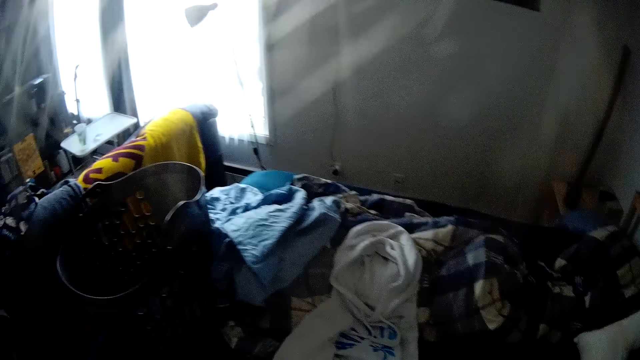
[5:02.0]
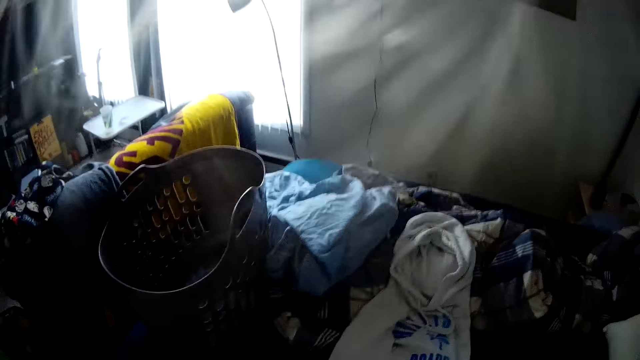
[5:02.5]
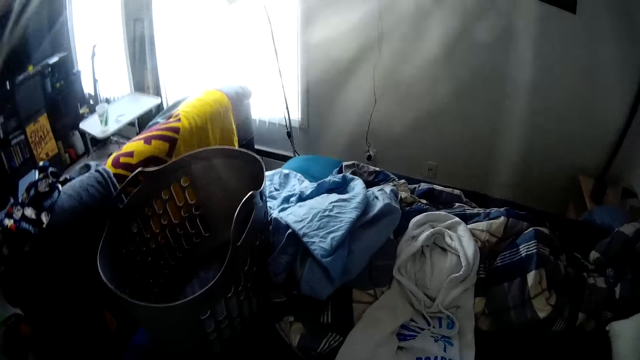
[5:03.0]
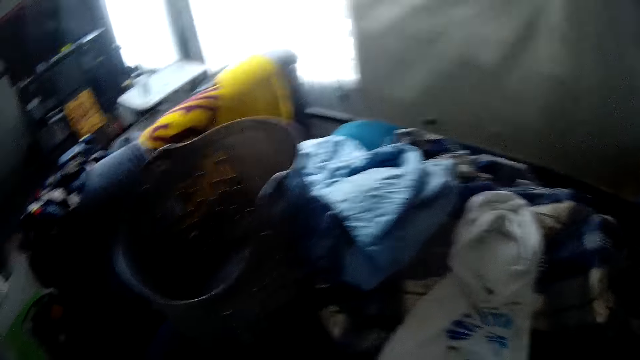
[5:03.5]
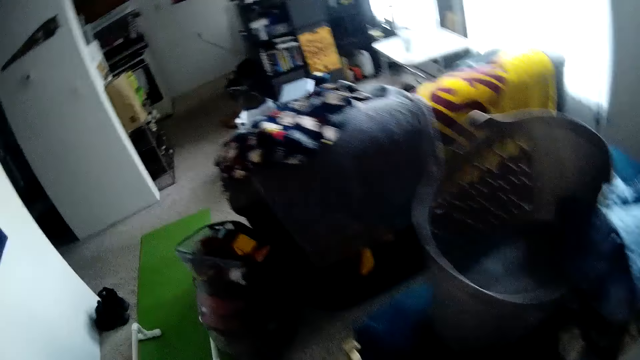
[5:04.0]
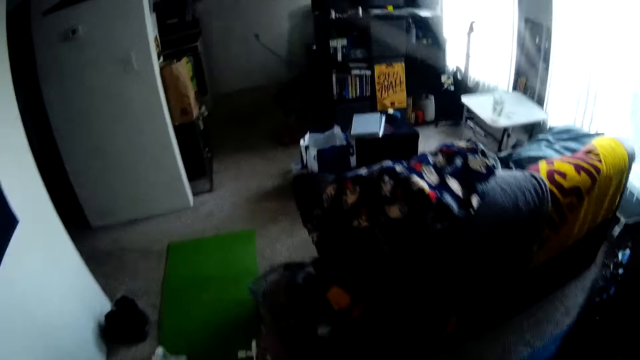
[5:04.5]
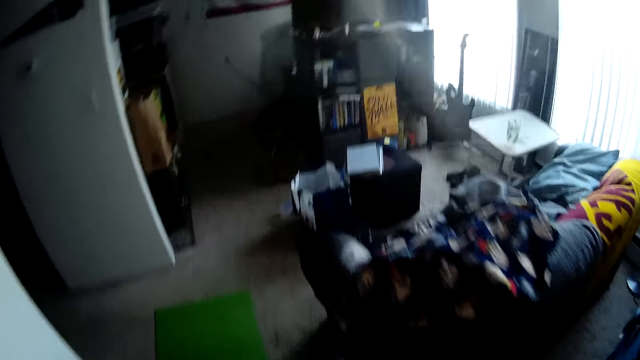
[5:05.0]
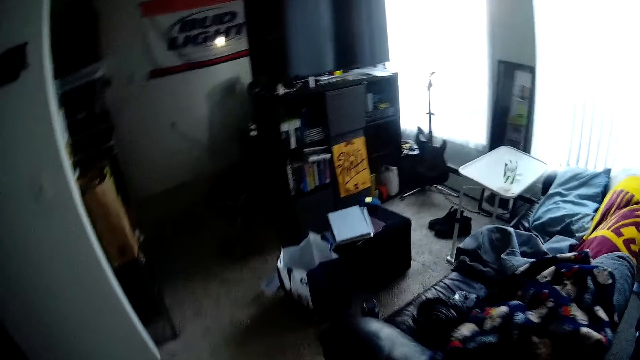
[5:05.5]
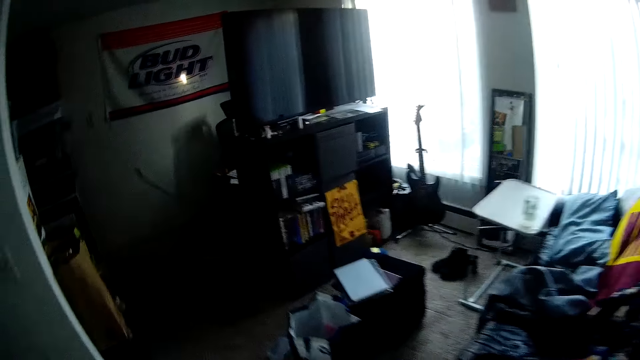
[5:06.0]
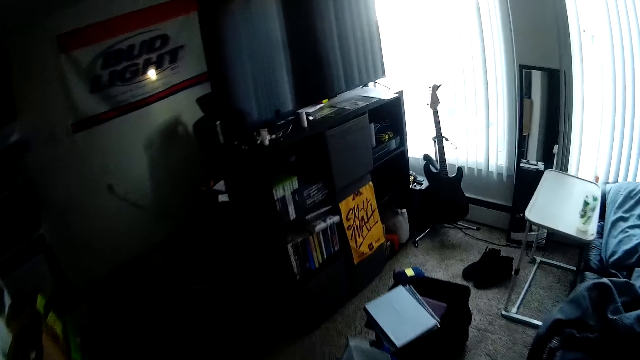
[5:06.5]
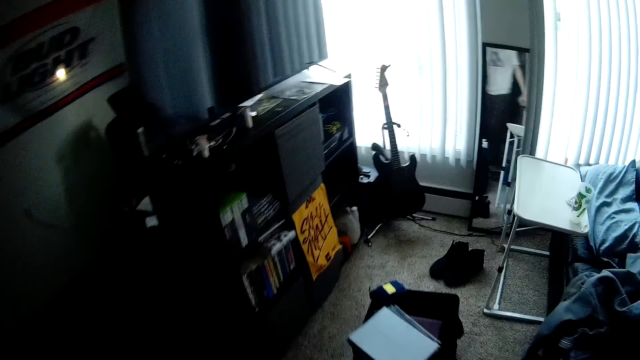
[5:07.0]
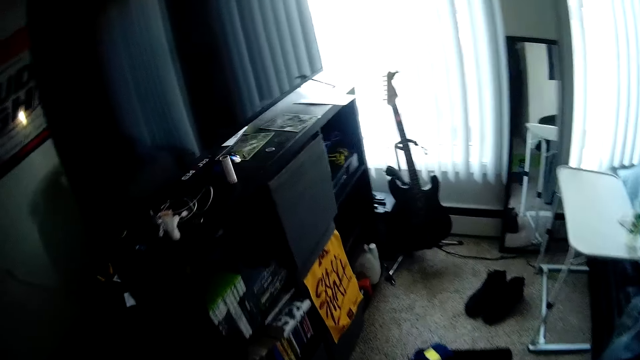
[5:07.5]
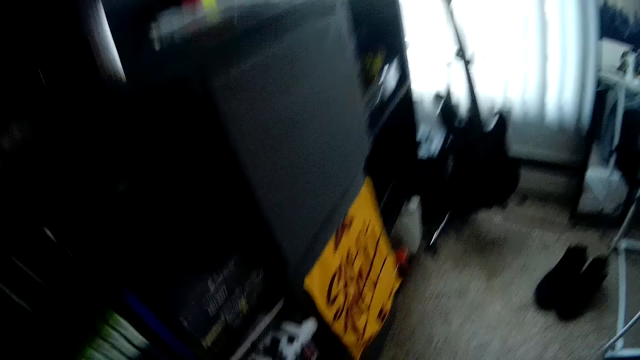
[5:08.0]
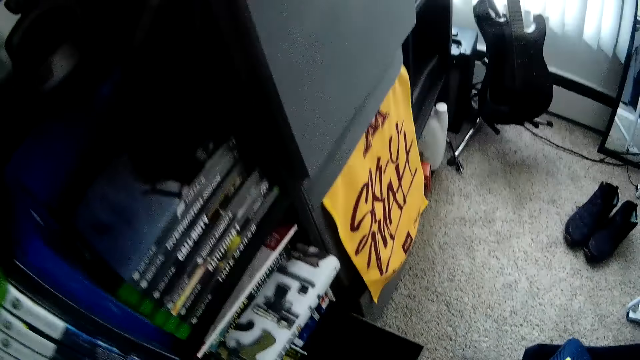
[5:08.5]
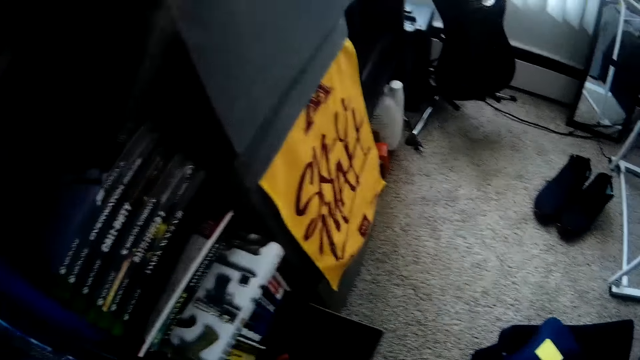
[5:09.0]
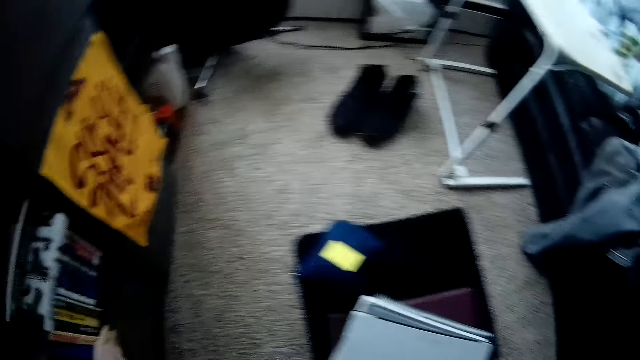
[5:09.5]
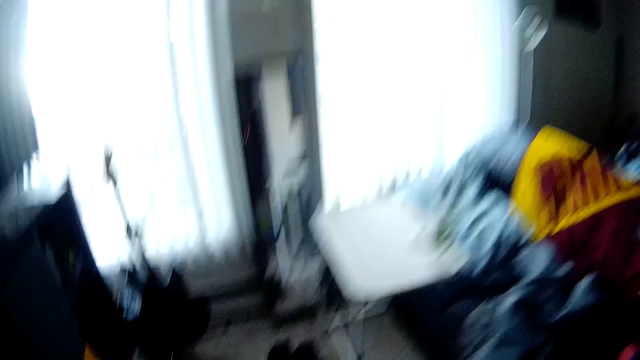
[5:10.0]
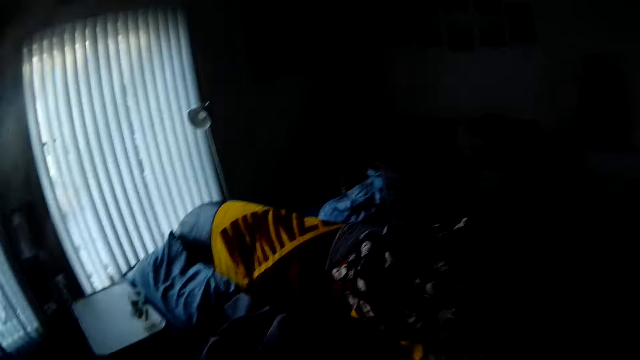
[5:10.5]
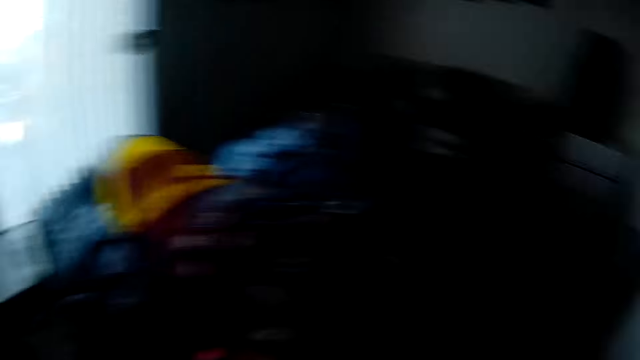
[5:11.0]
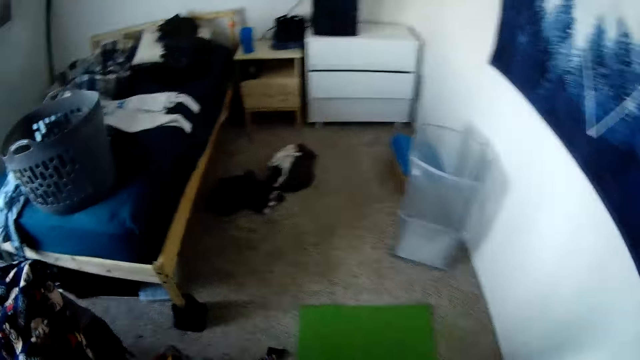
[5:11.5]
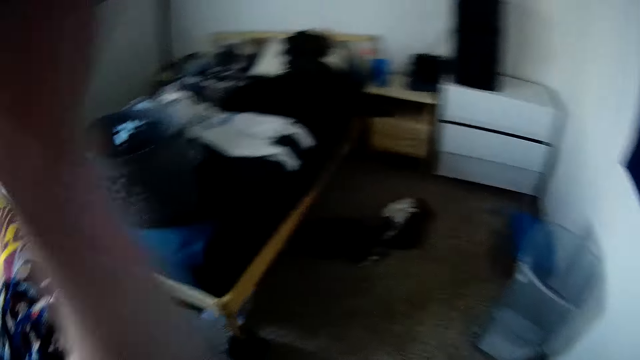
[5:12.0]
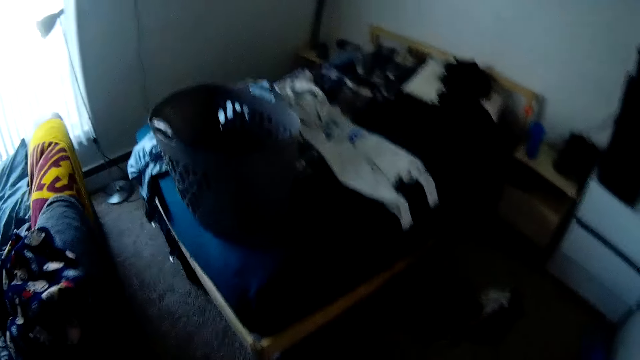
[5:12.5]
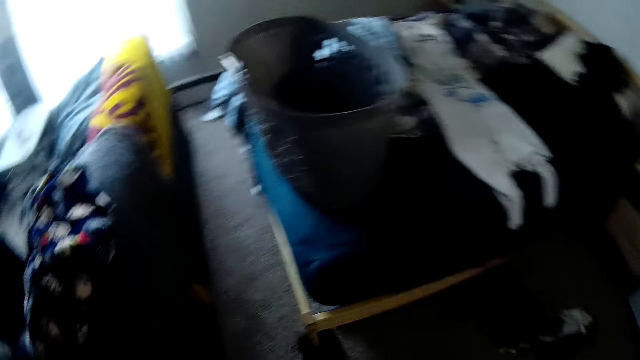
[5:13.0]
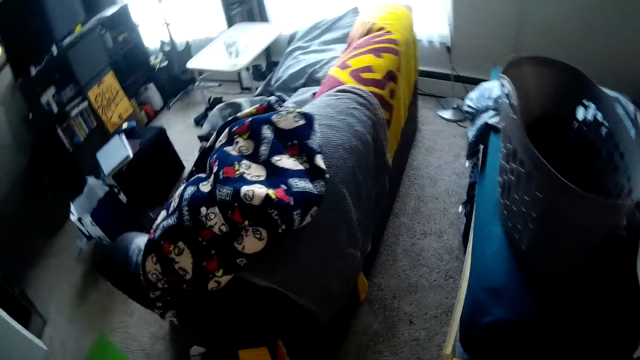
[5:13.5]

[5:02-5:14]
The camera wearer walks around a room. They put down clothes in a drawer. They walk around the room.

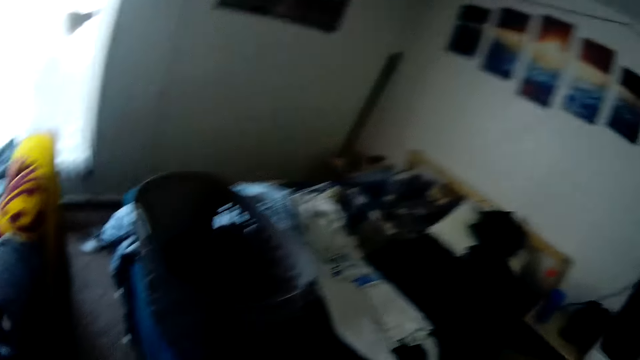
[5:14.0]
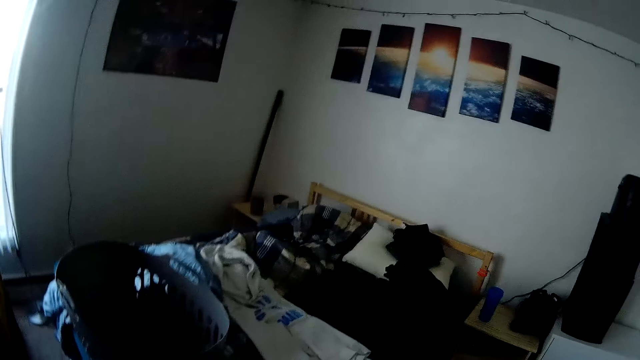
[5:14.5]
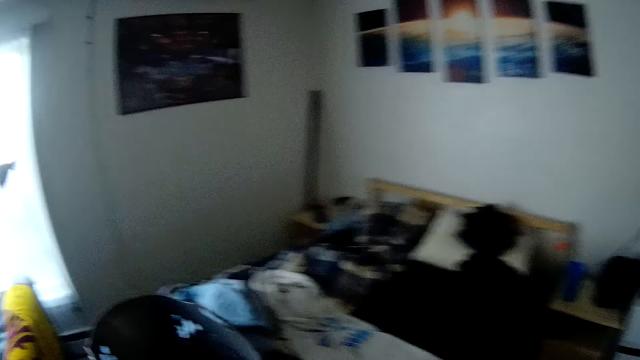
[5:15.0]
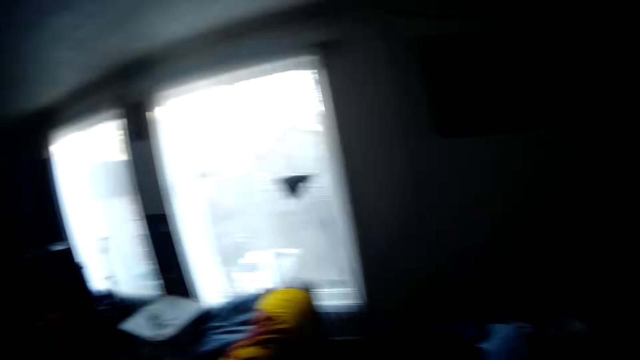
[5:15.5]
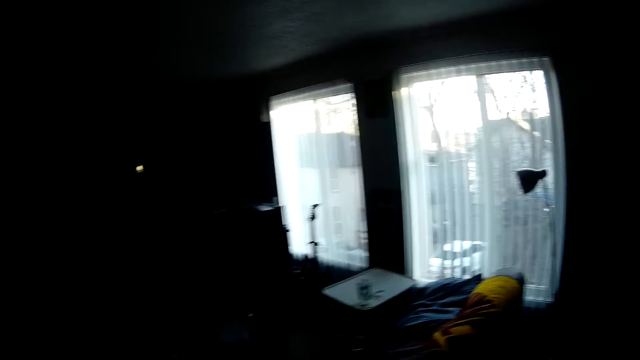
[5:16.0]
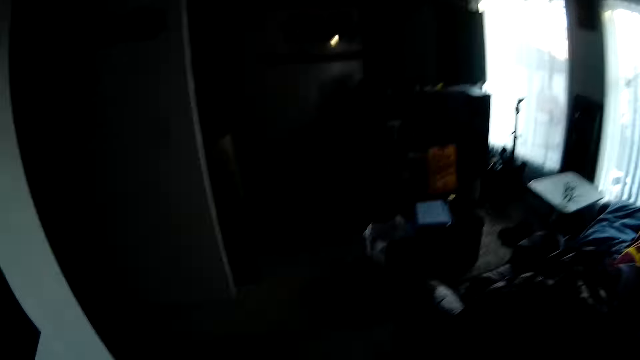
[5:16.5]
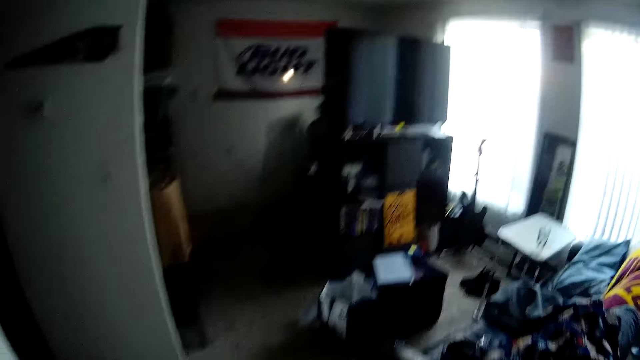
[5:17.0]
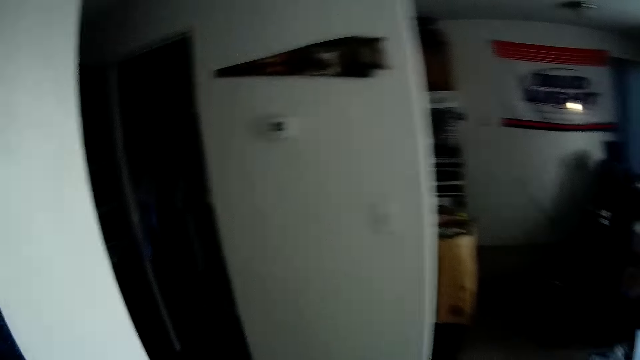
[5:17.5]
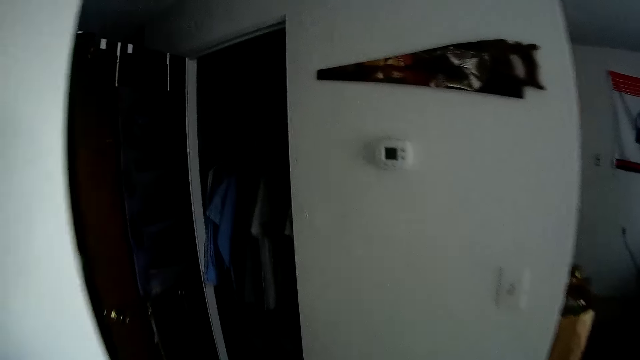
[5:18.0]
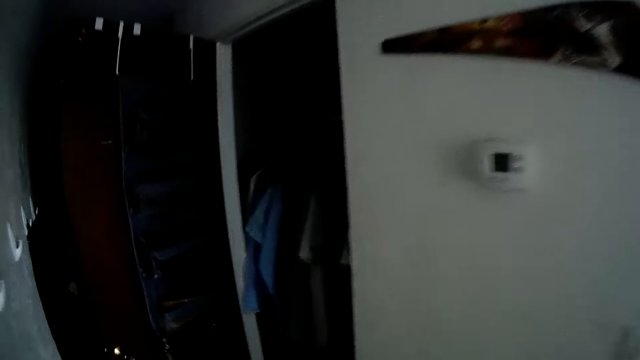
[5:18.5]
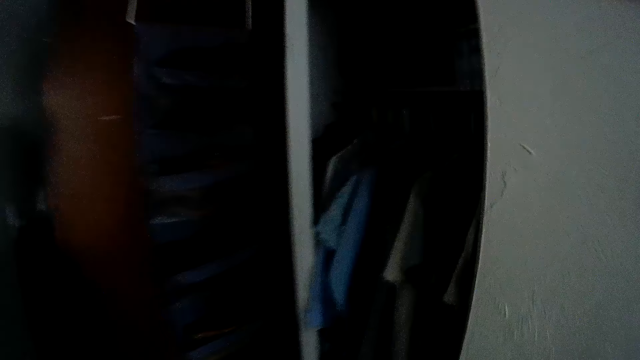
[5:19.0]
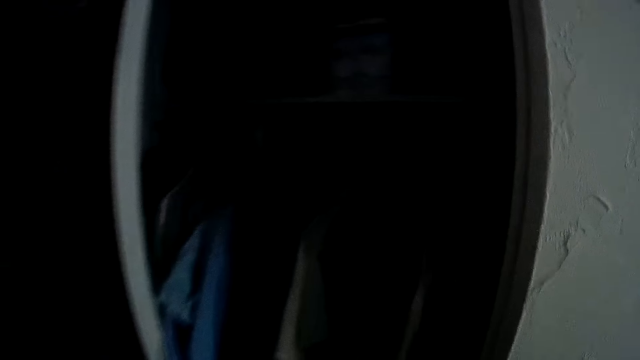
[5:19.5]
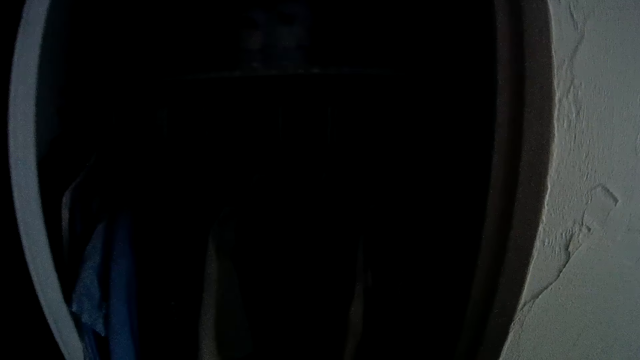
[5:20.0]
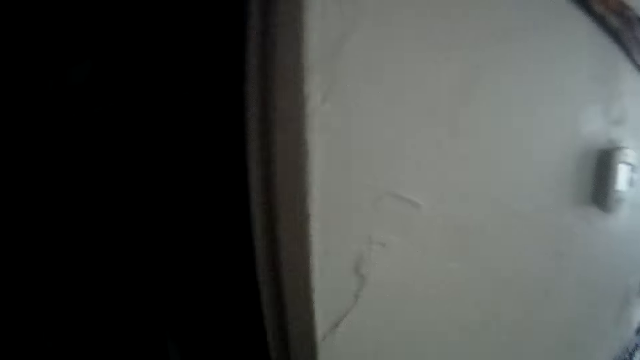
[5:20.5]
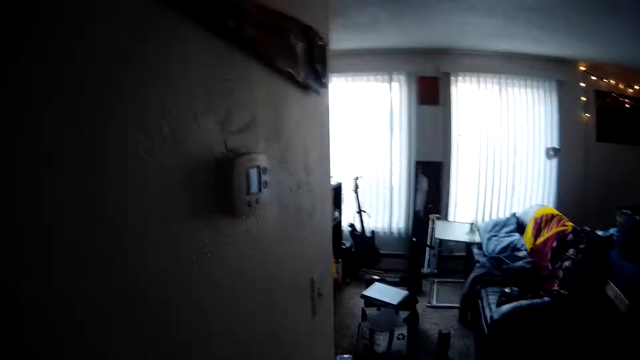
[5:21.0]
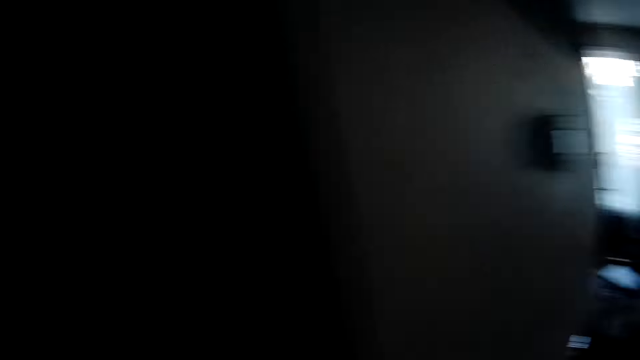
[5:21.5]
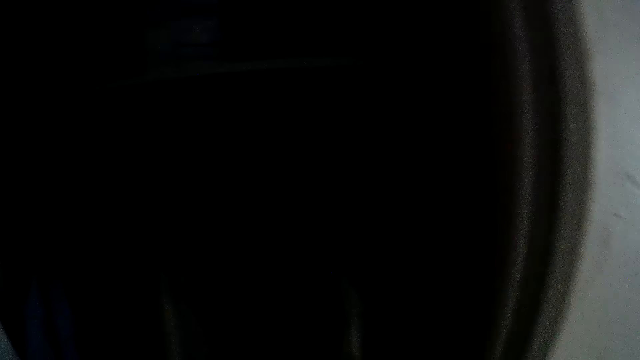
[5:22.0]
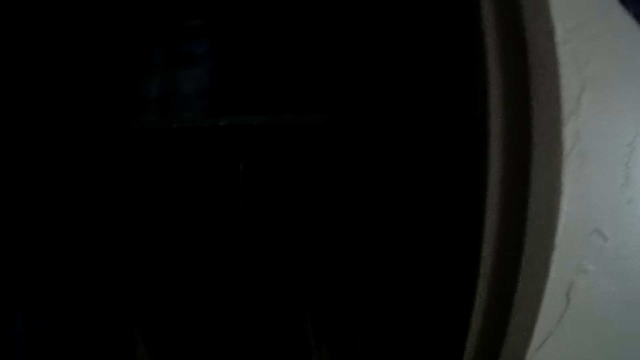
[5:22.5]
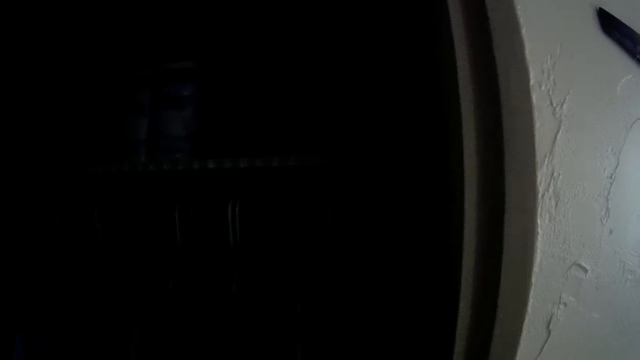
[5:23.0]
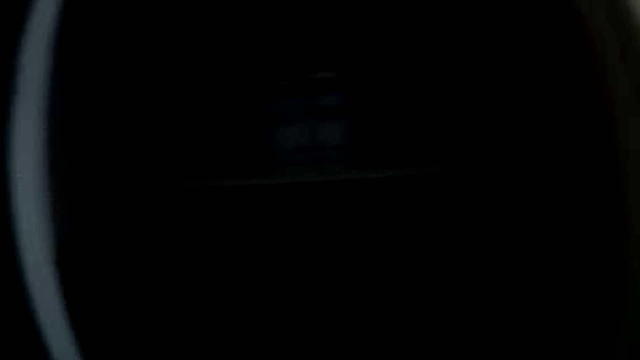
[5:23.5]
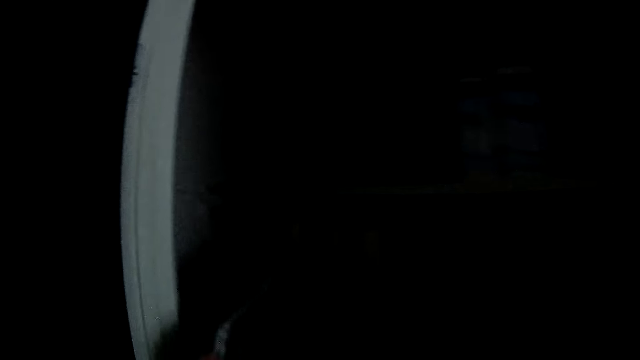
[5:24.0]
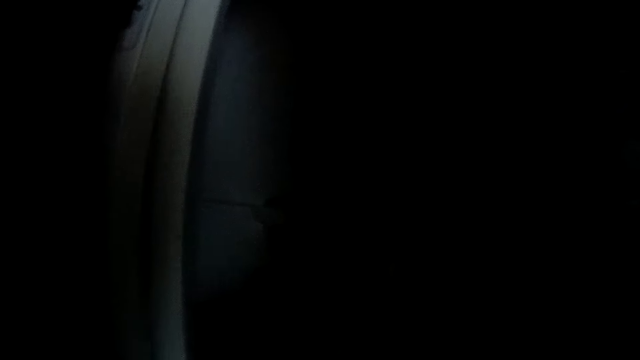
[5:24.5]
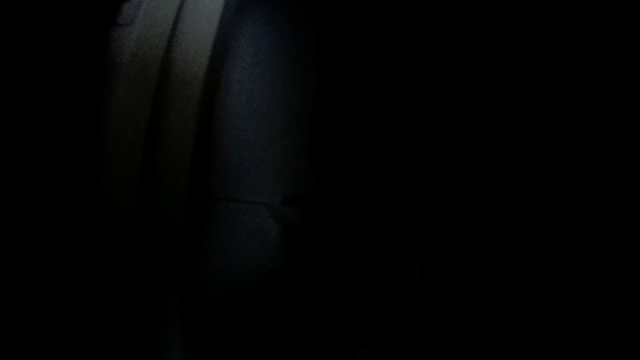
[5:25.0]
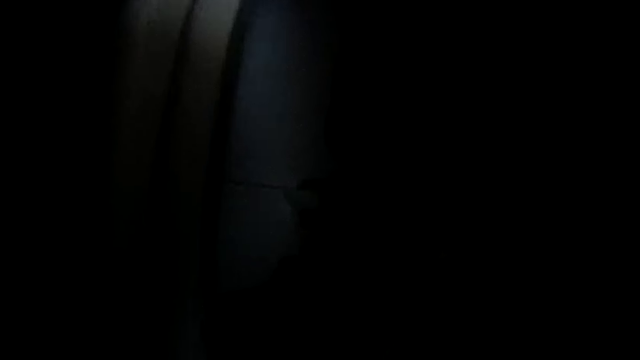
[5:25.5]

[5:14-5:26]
The camera wearer looks around a room. They walk around the room.
